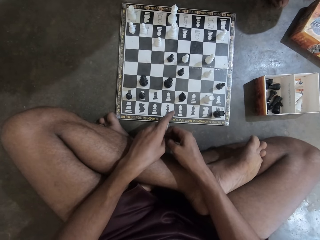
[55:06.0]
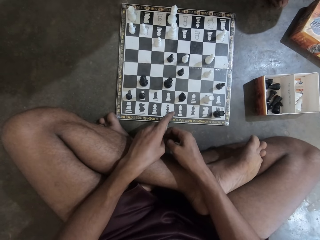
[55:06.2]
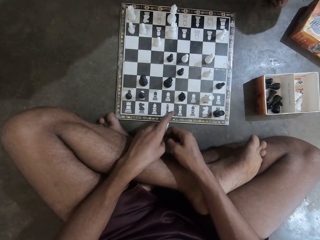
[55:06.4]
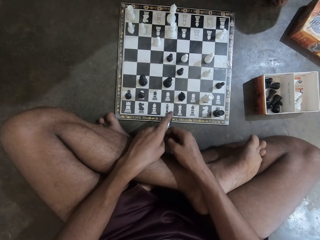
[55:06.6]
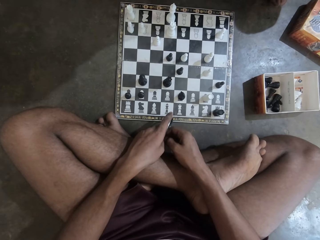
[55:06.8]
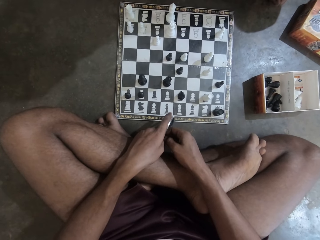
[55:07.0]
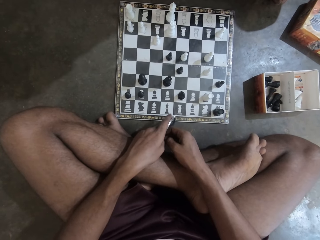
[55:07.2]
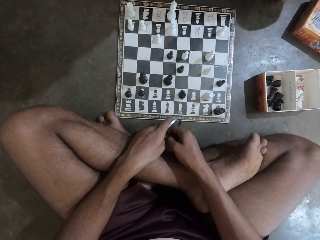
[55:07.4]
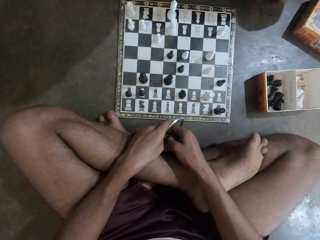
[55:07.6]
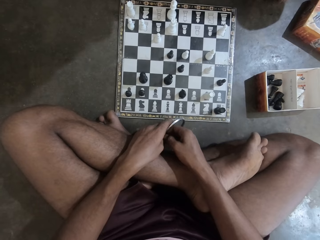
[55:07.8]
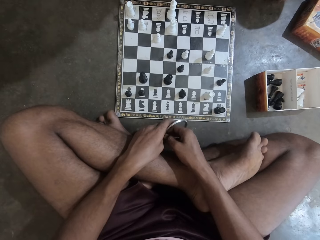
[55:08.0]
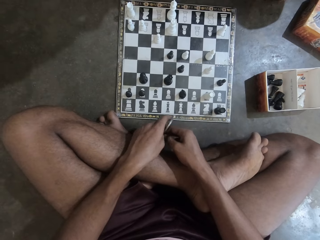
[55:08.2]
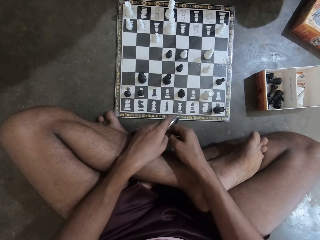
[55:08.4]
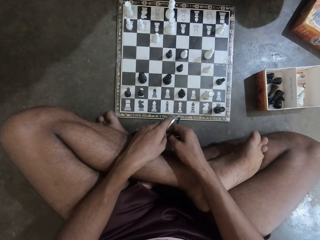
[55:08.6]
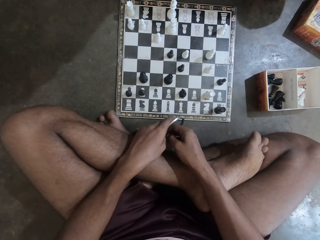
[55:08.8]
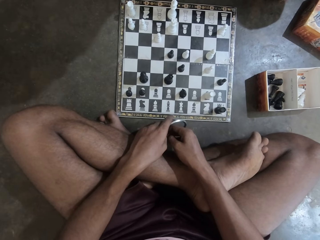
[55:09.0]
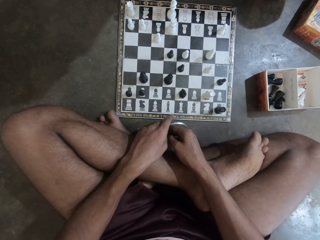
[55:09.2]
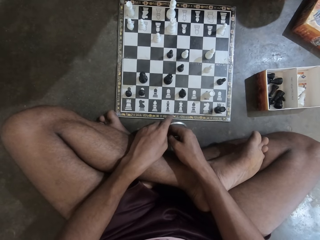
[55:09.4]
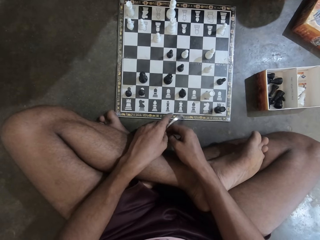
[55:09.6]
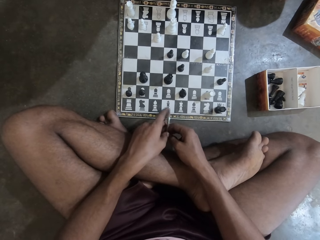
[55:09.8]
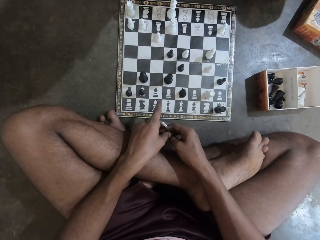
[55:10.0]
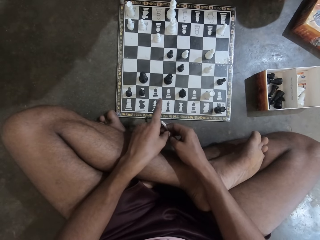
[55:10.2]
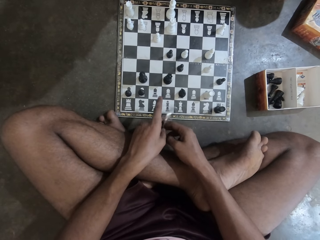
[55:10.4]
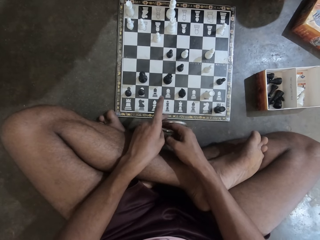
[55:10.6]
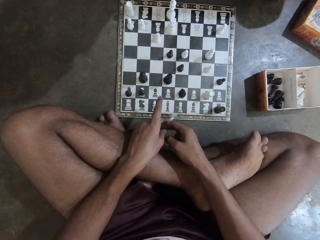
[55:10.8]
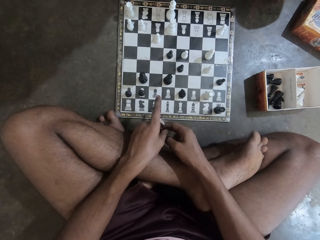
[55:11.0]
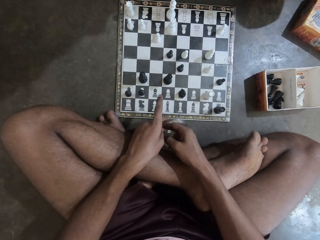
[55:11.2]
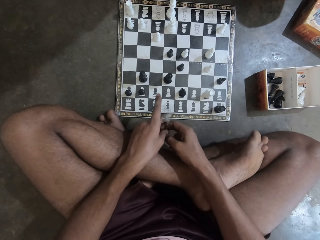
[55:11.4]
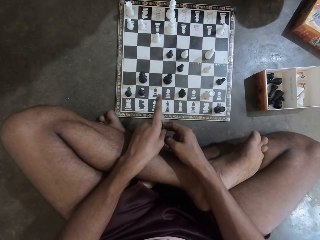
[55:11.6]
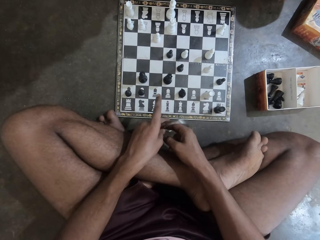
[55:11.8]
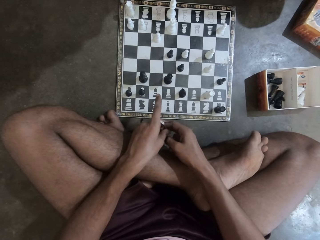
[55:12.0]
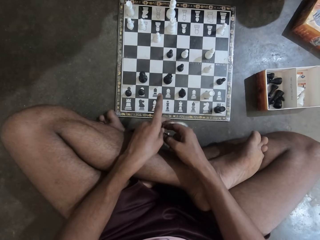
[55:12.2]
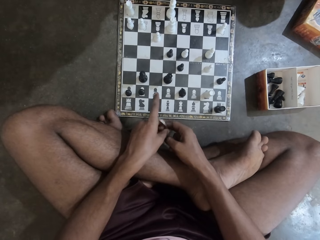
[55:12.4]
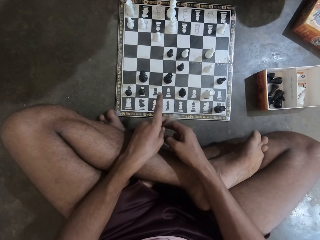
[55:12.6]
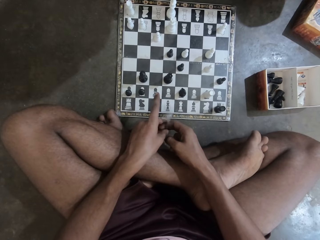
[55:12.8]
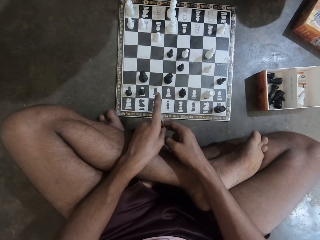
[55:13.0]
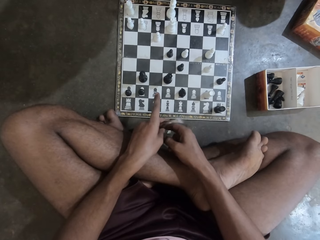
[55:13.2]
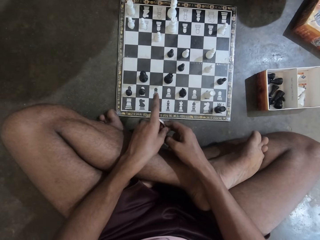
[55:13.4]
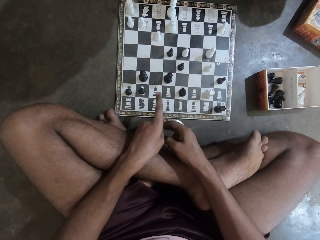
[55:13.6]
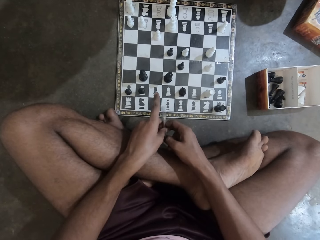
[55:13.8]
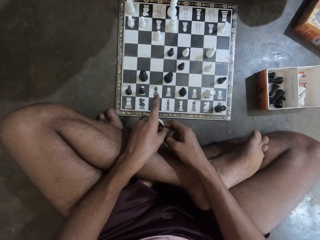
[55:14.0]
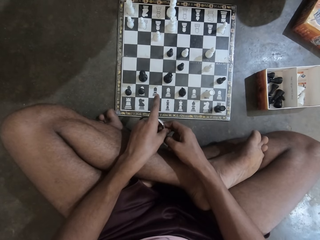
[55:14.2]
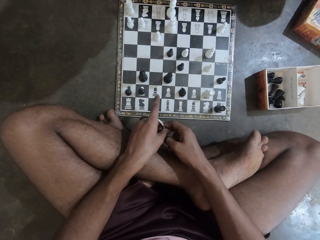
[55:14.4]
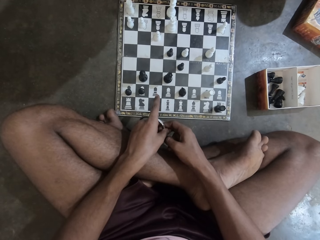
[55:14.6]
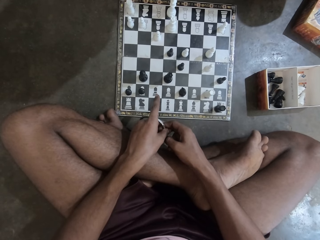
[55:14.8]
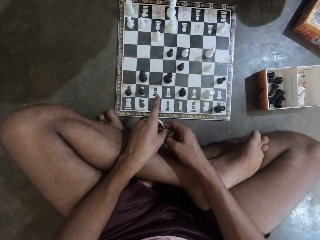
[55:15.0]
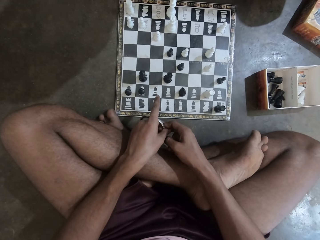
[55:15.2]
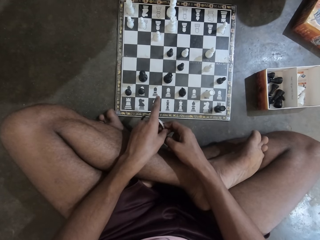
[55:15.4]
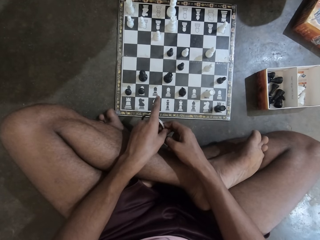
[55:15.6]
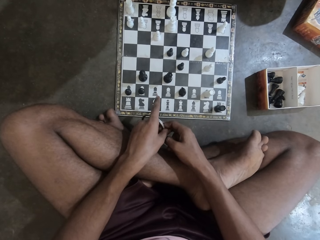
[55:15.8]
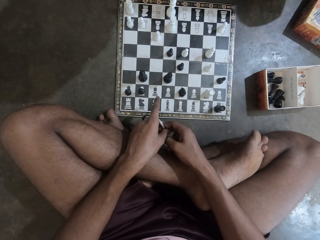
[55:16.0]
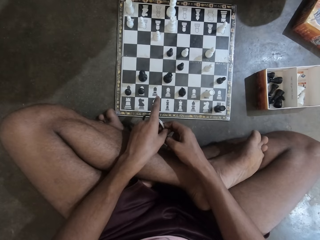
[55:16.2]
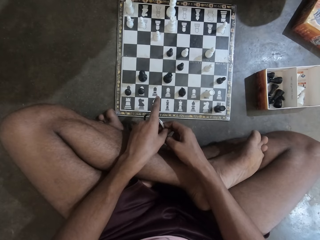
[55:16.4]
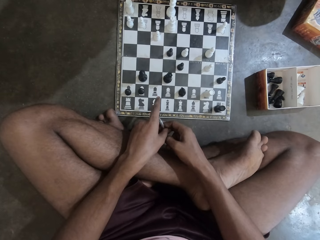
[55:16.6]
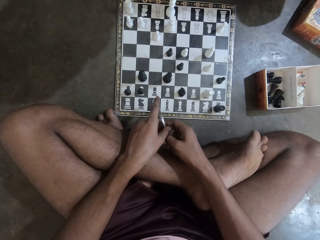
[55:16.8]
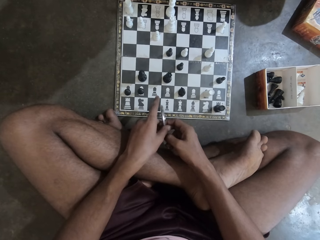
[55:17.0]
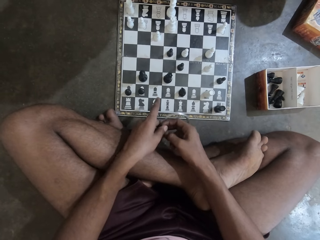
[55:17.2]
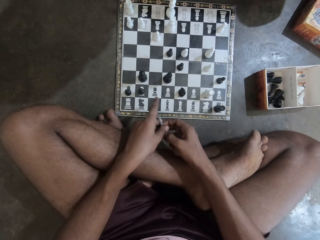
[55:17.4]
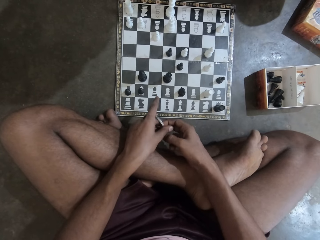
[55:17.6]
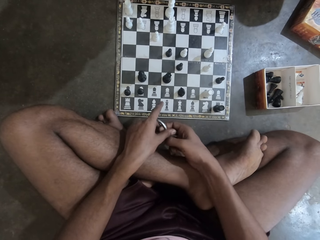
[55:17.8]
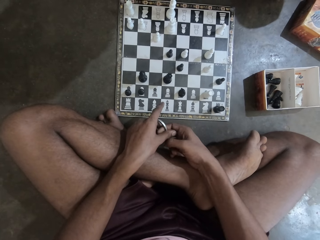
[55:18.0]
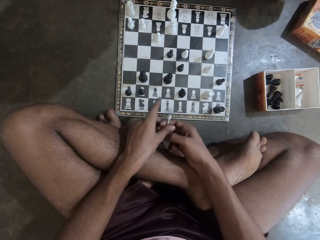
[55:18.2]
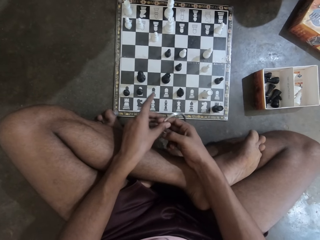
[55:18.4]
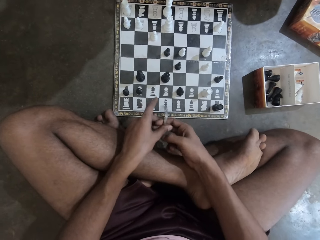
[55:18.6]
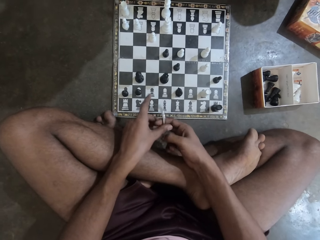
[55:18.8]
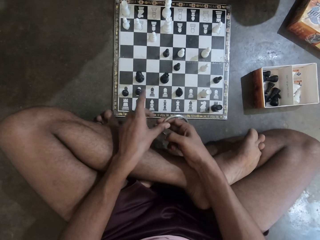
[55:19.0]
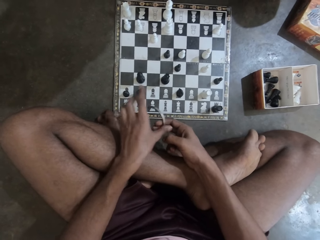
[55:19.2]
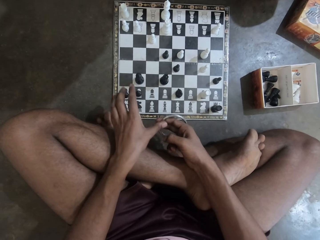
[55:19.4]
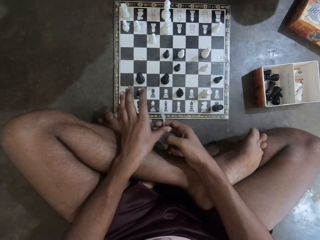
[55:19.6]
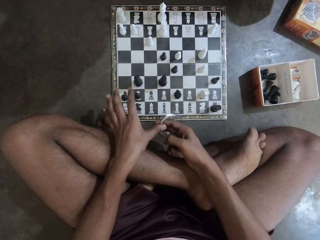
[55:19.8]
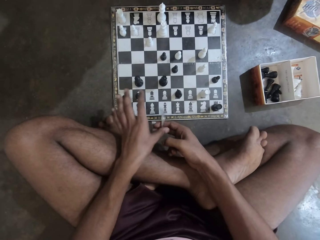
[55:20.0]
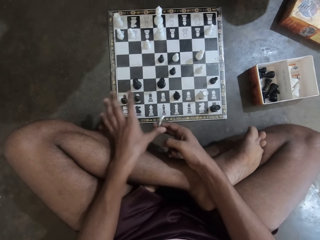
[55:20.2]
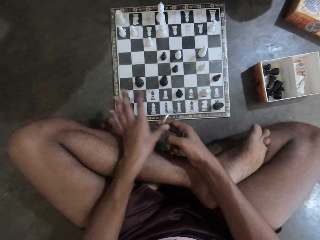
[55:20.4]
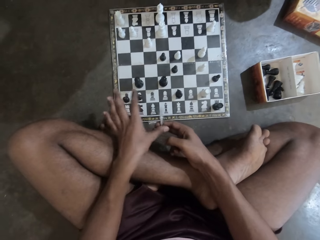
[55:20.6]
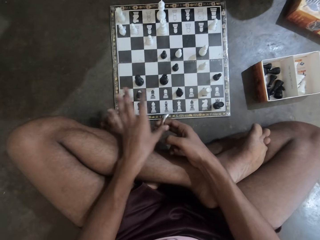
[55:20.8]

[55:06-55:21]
The camera wearer stares at the chess board. He rolls the bracelet with his hands. He stares at the chess board. He shakes the bangle with his fingers. He rotates the bracelet with his hands. He stares at the chess board. He rotates the bracelet with his hands.

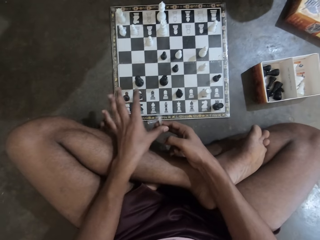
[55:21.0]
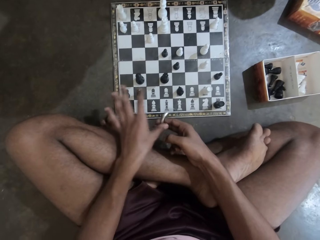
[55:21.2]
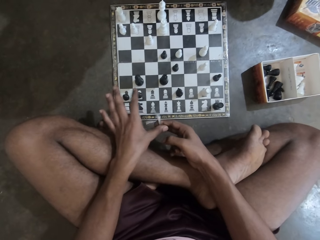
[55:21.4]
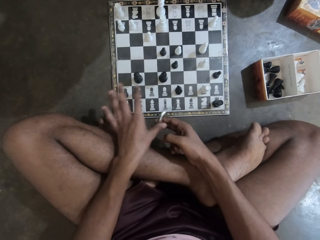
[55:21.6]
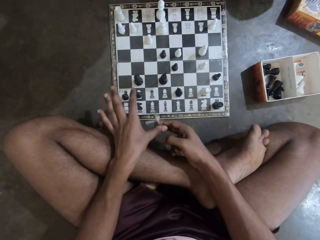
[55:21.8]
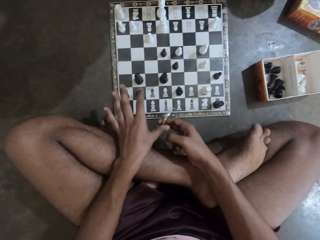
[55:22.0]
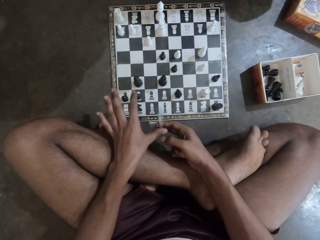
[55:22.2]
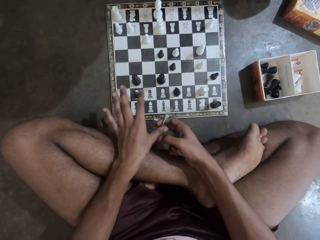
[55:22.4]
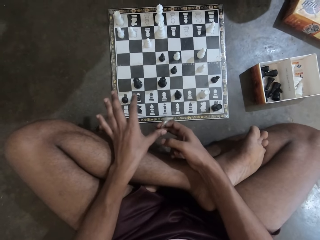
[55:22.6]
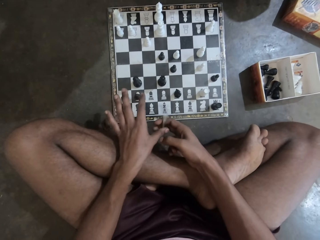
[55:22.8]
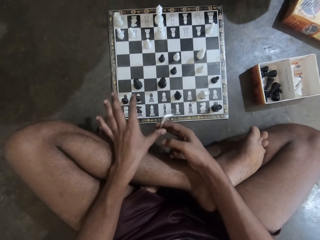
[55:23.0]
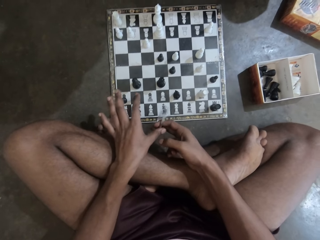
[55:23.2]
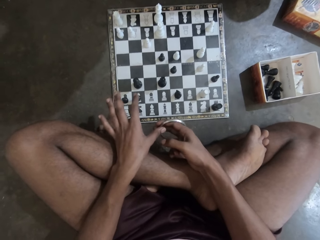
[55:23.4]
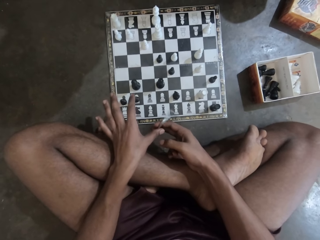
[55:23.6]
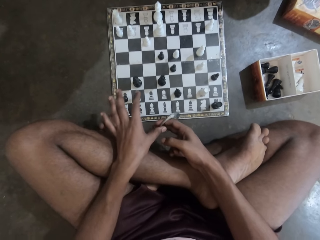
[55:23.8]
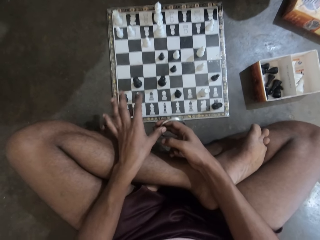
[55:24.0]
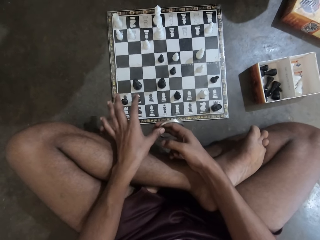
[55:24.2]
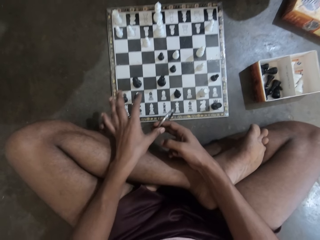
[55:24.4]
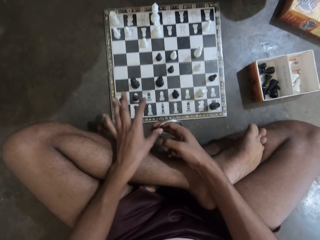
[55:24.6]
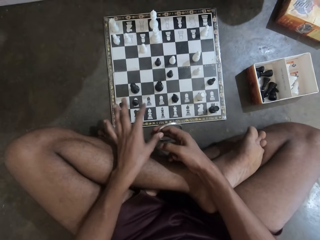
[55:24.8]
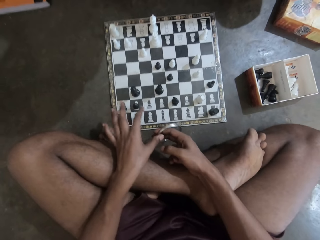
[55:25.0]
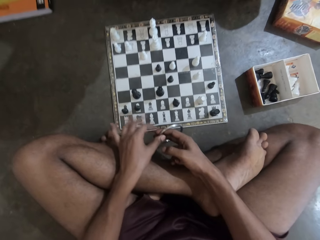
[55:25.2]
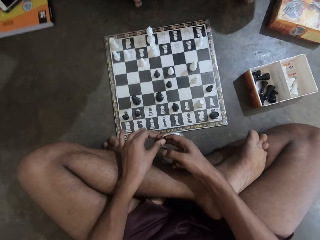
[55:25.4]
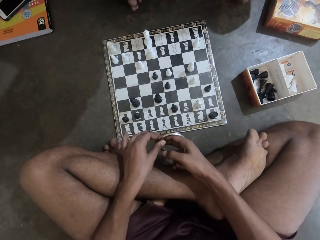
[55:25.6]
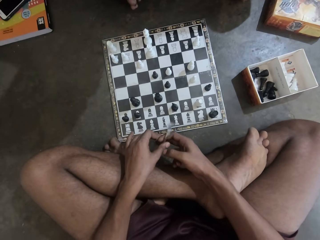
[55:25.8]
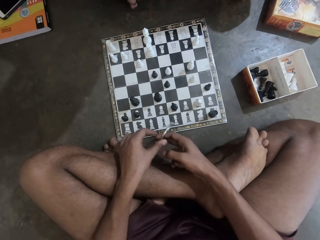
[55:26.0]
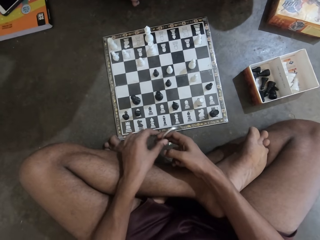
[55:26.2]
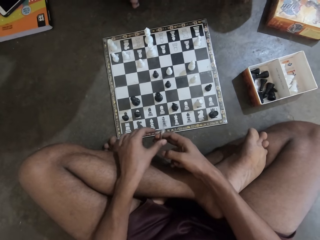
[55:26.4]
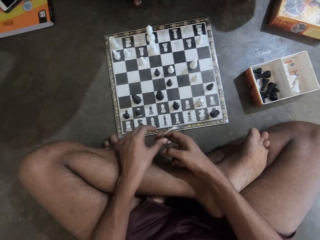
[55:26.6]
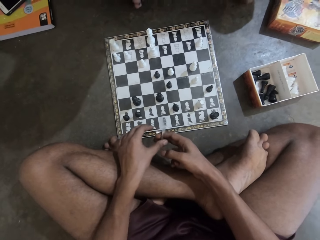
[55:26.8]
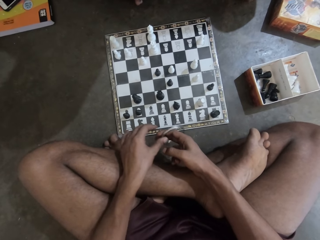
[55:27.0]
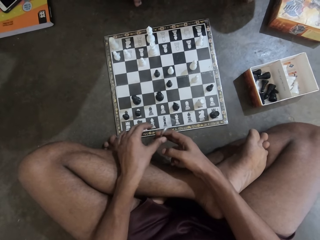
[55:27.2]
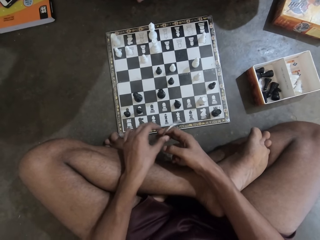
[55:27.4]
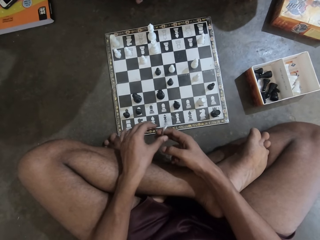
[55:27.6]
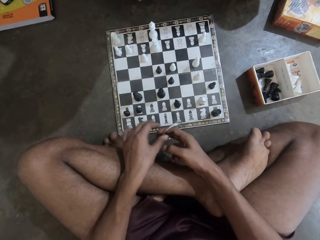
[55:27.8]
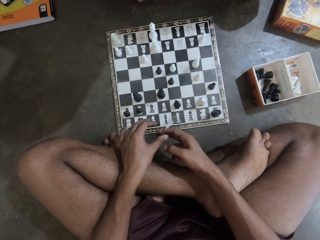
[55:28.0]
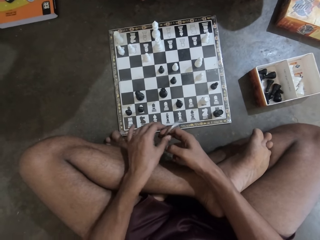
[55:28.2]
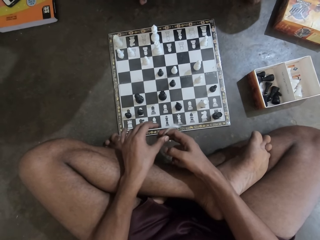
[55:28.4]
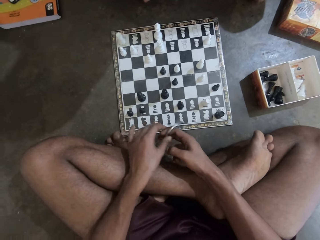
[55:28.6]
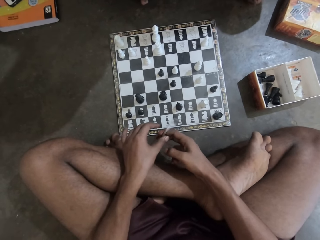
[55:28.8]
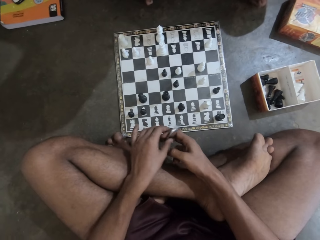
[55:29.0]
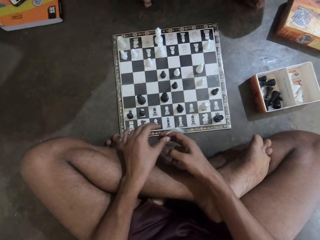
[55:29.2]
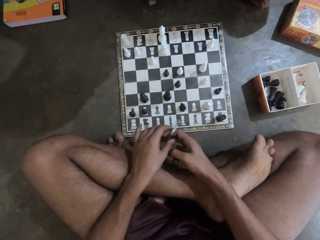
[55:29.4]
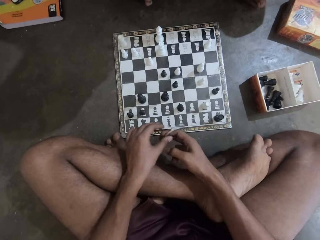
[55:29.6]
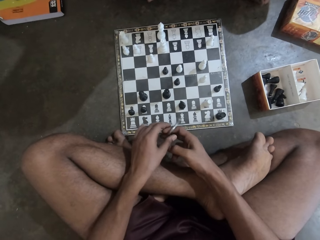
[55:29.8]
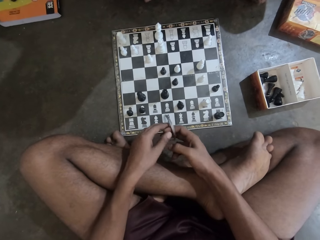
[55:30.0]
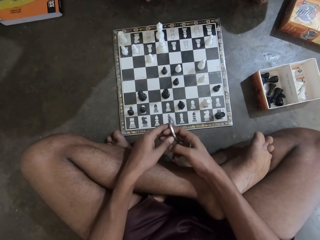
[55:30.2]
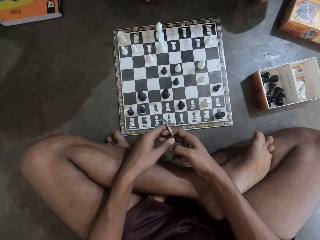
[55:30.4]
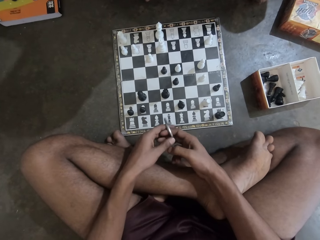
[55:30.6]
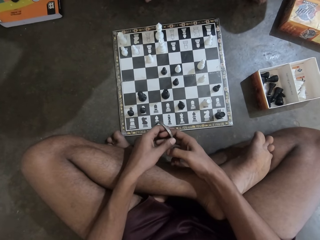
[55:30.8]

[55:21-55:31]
The camera wearer stares at the chess board. She rolls the bracelet on her hands.
